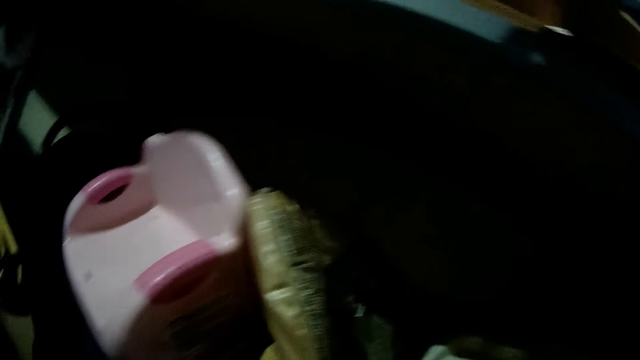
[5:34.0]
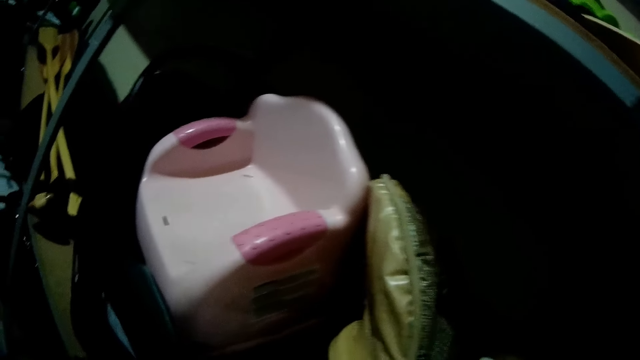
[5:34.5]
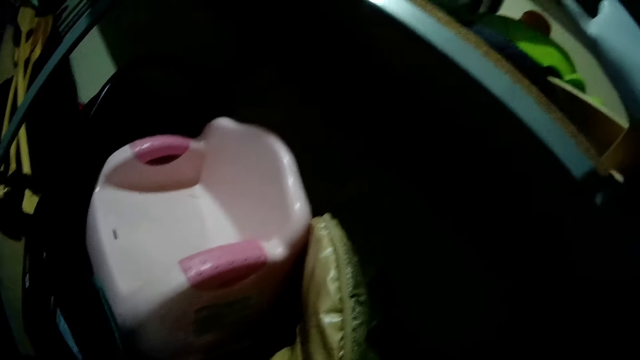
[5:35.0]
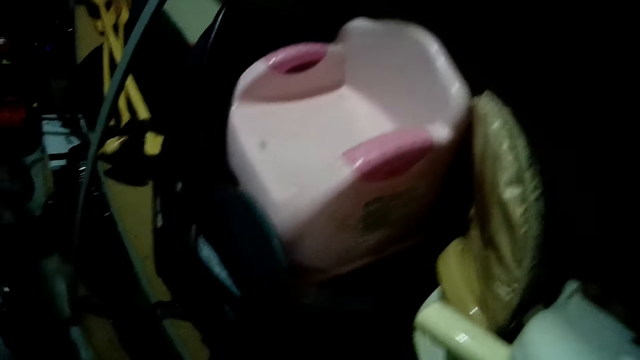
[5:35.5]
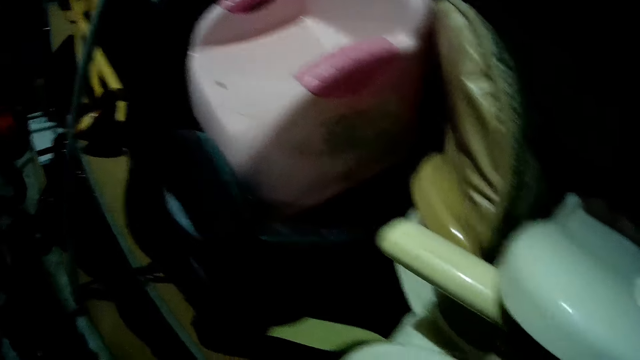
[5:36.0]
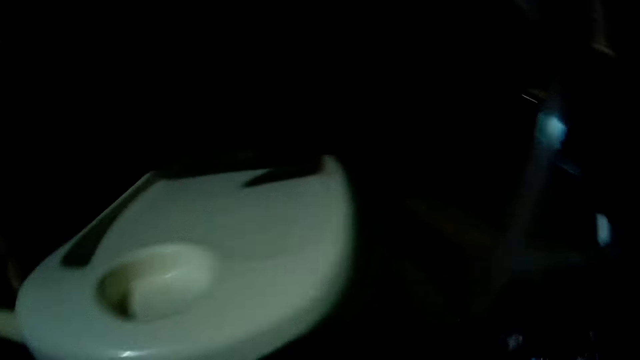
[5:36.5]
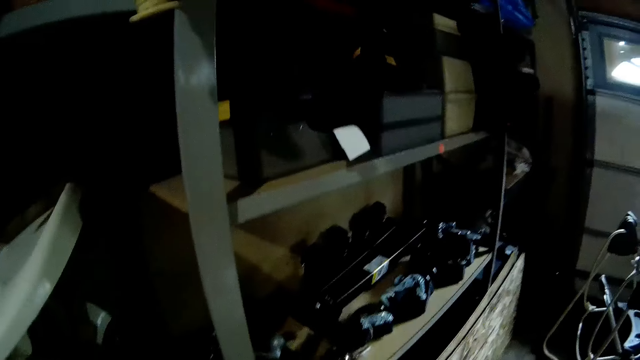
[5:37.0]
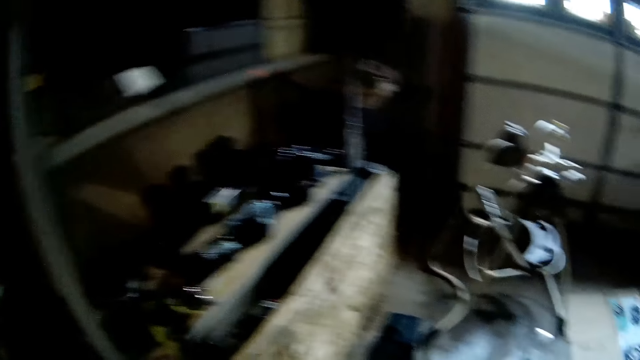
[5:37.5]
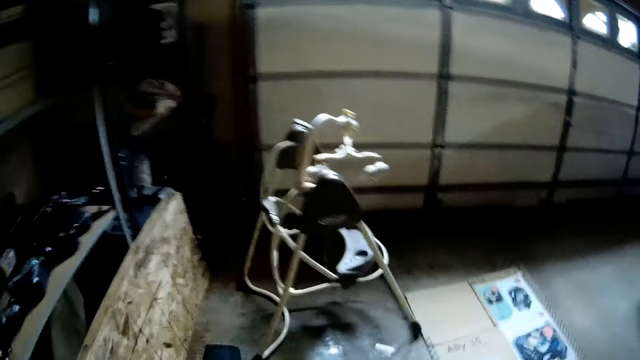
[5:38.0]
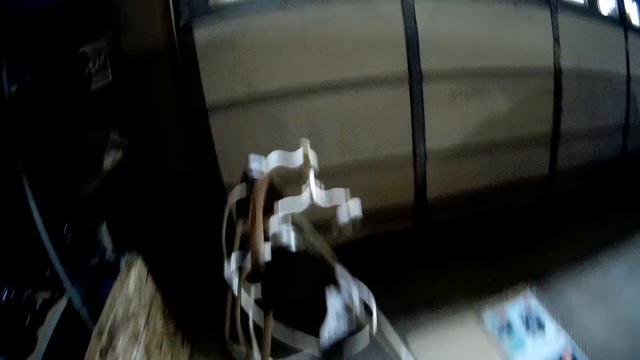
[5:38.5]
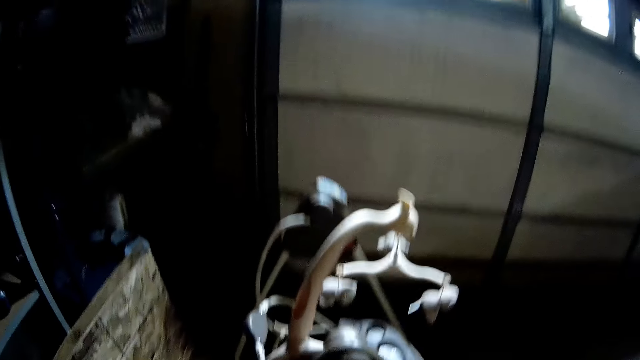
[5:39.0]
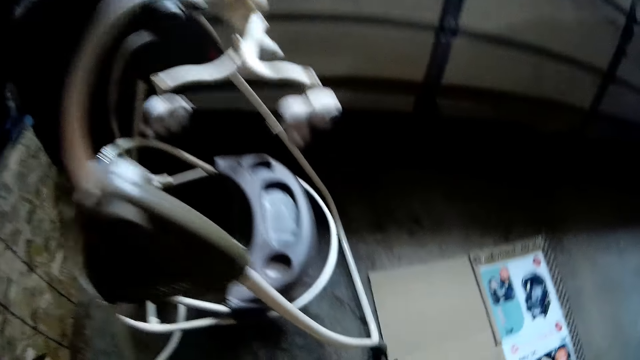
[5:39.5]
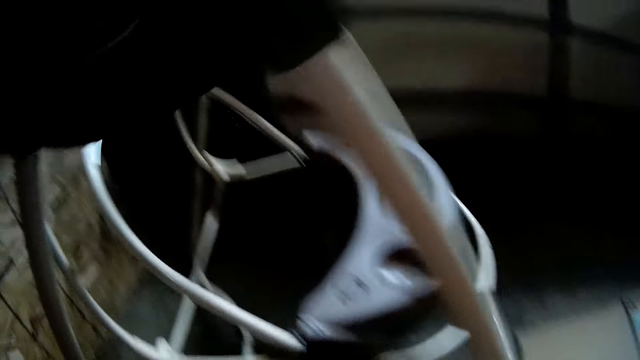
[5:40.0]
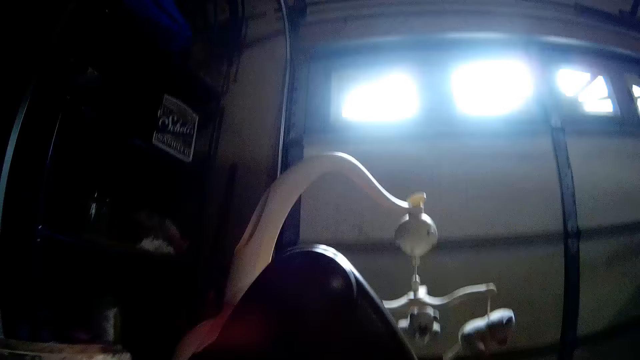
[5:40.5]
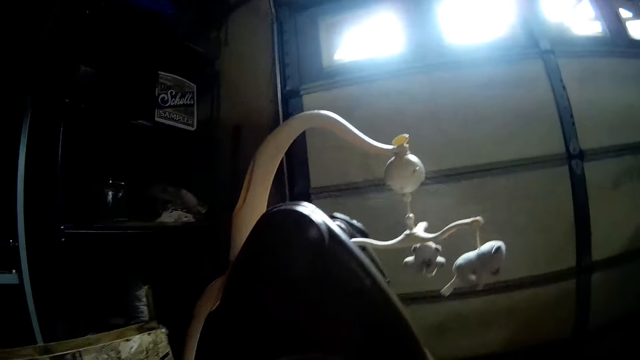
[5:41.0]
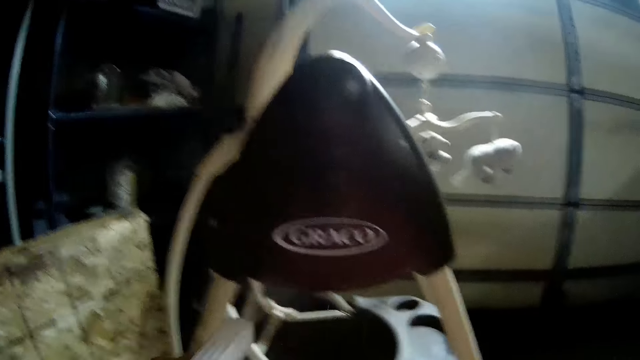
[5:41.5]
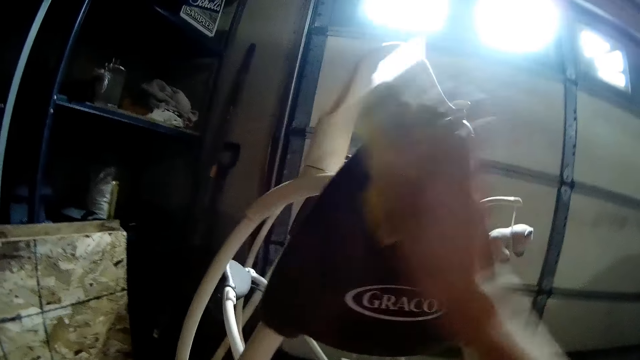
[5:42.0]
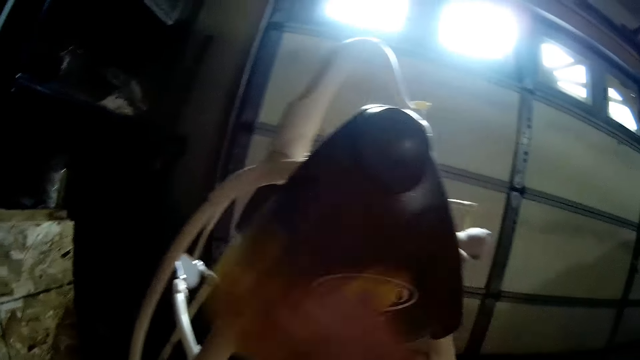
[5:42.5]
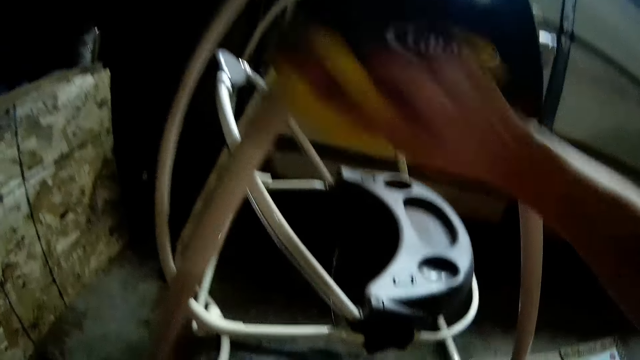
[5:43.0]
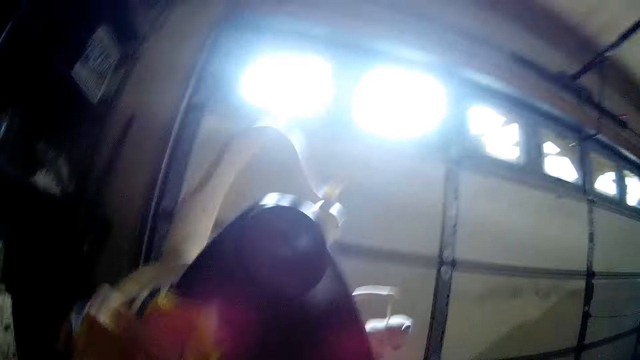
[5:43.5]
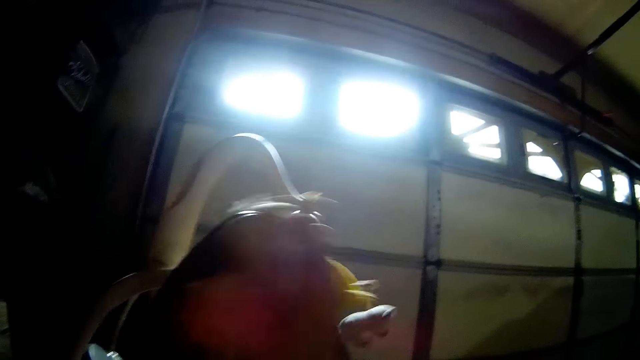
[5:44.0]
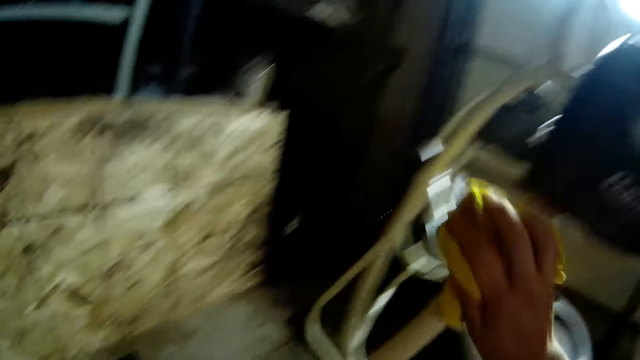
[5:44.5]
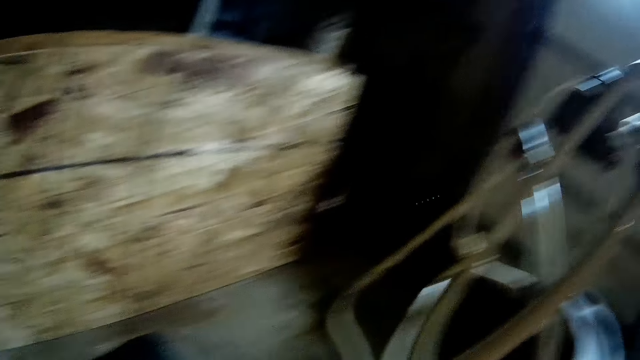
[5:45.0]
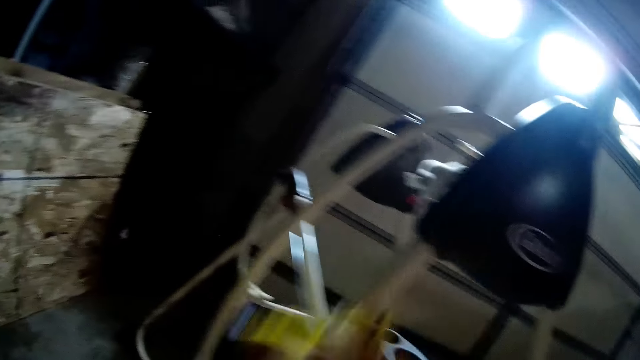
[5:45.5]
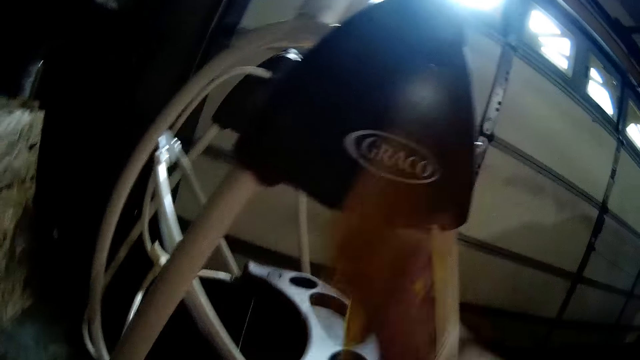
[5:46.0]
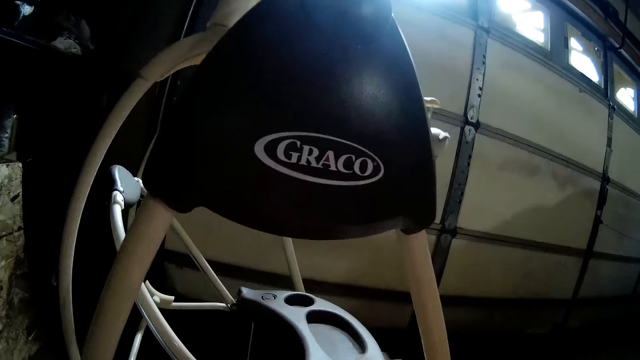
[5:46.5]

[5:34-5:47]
The camera wearer cleans the toy with a rag in her right hand.

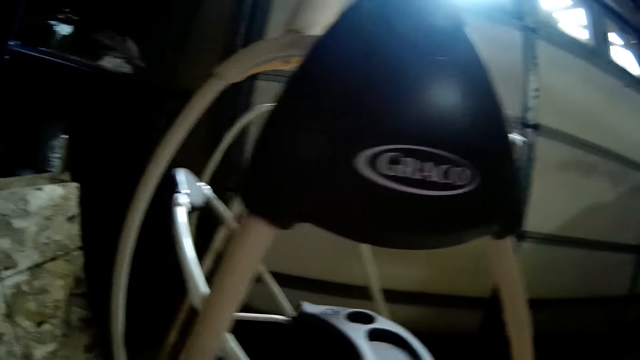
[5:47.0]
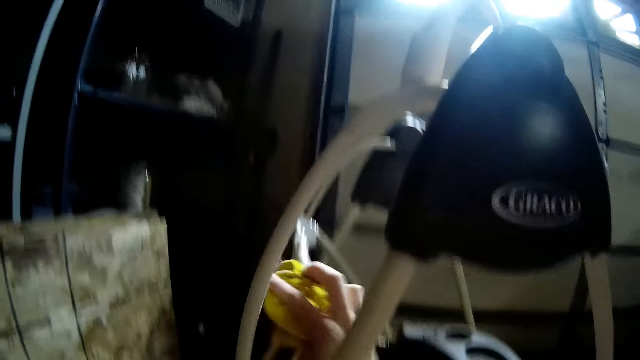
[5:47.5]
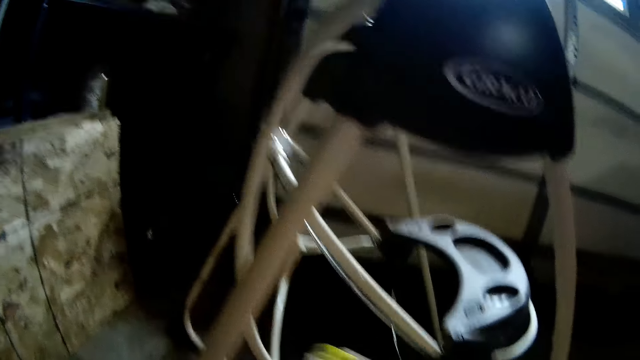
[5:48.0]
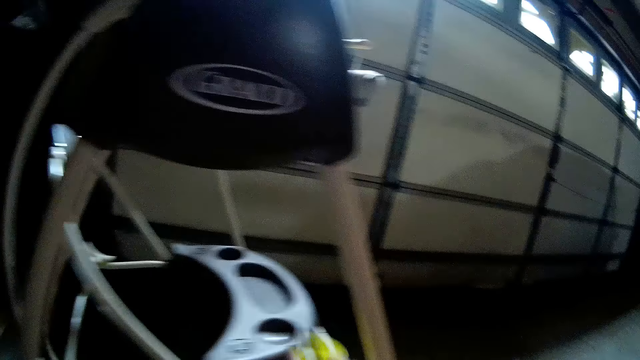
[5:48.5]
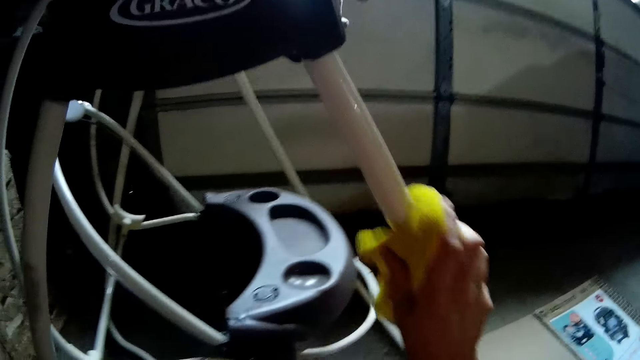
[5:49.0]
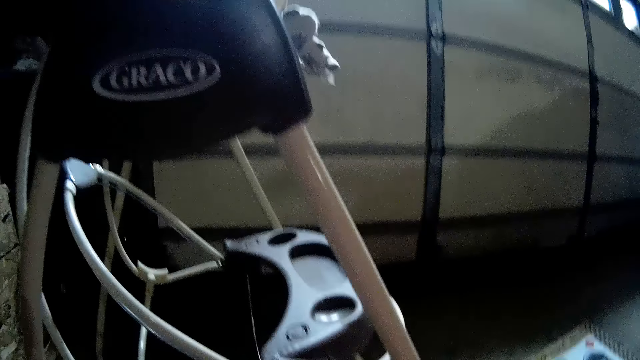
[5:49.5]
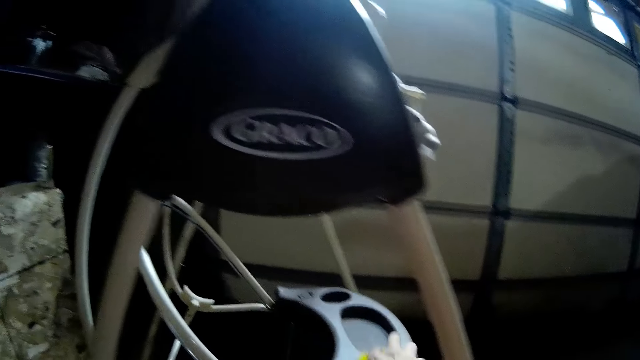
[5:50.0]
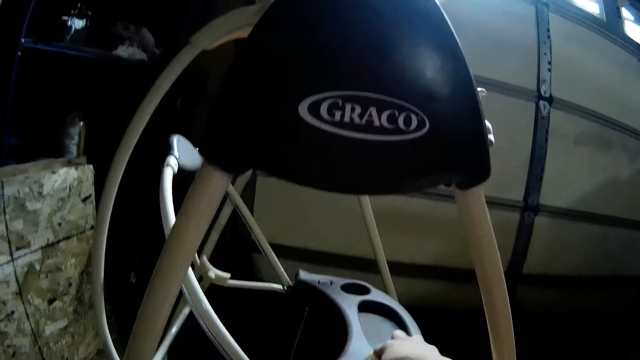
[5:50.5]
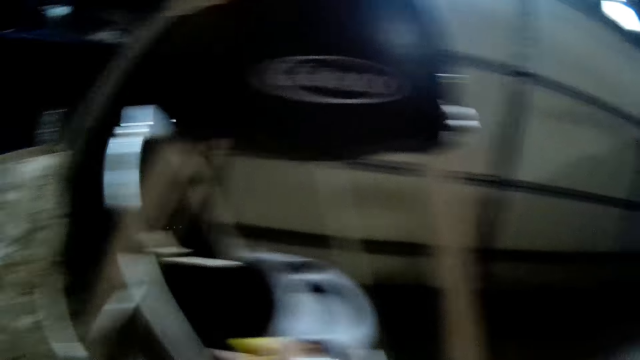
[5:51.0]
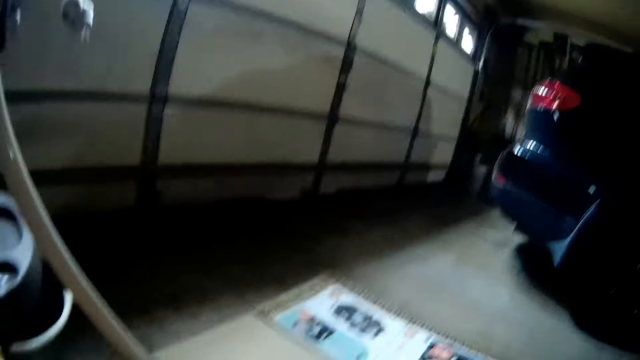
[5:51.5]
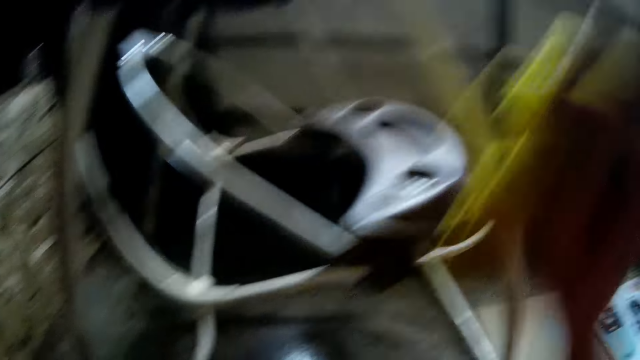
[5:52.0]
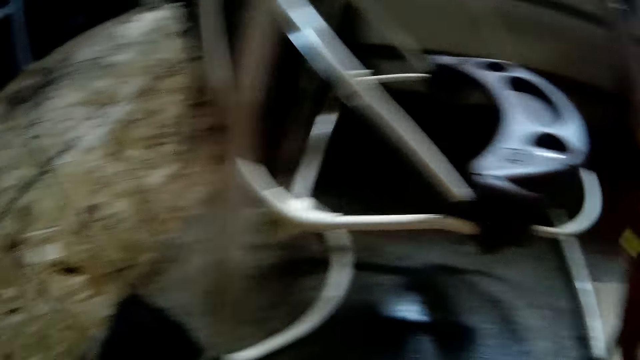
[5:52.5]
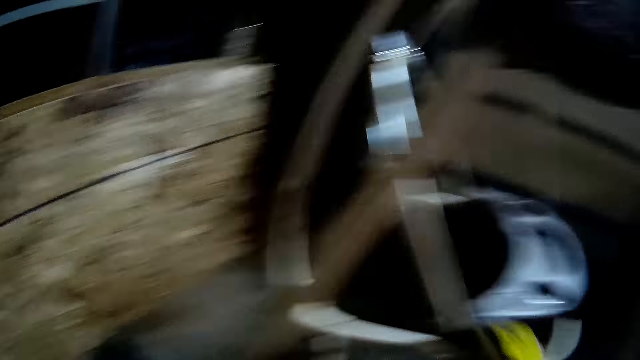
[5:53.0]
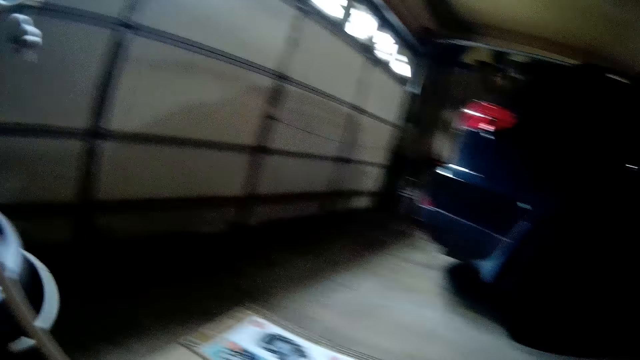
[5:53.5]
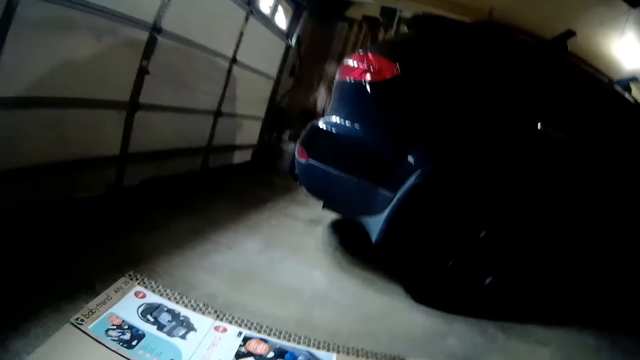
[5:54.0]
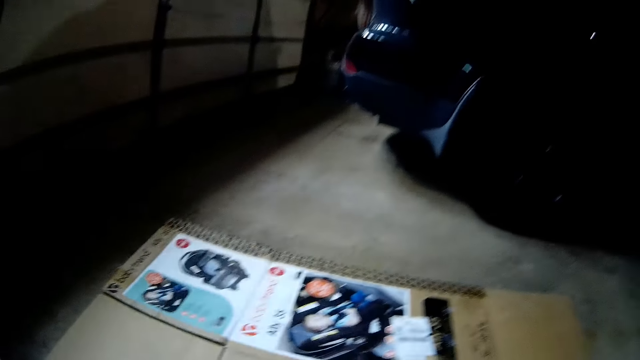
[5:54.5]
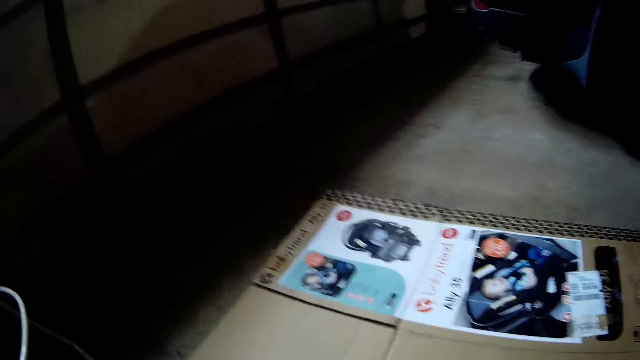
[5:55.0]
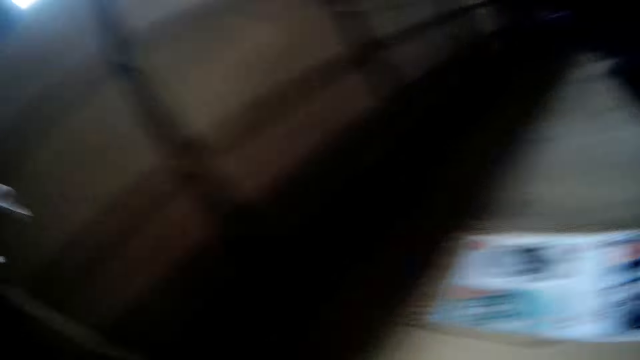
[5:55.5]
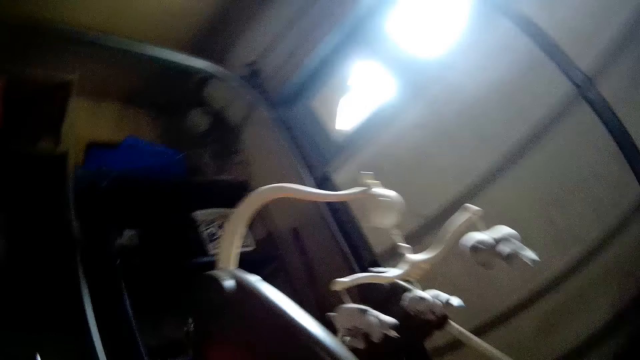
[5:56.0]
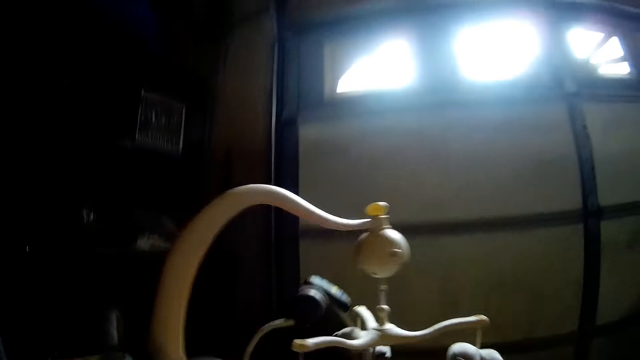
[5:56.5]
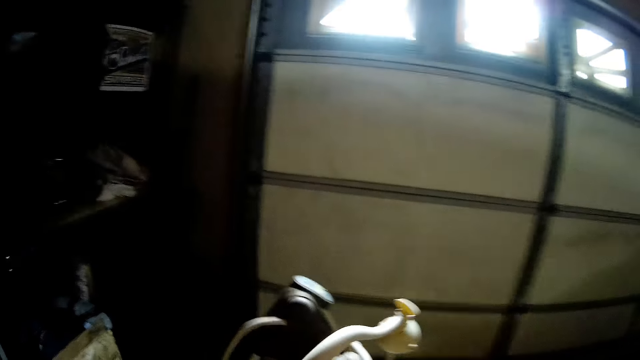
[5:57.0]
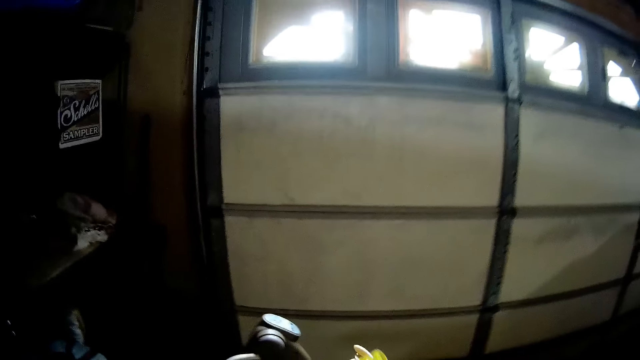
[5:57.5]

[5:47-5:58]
The camera wearer looks at a piece of paper on the floor.
